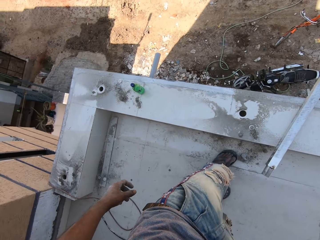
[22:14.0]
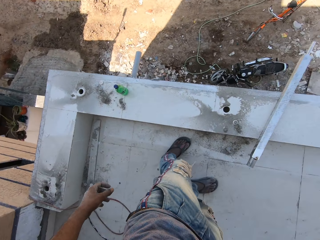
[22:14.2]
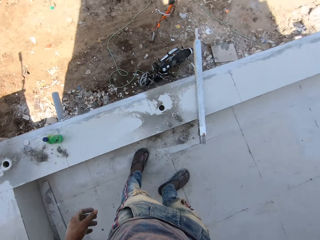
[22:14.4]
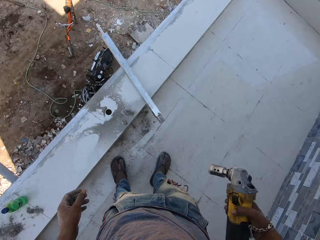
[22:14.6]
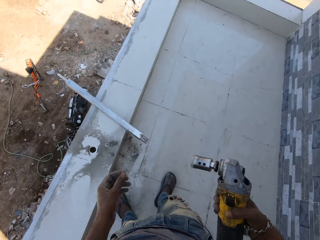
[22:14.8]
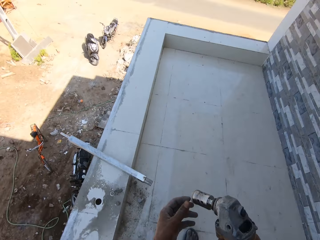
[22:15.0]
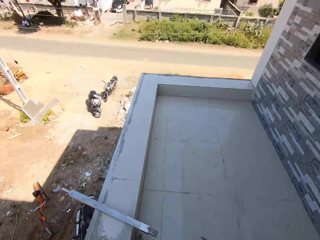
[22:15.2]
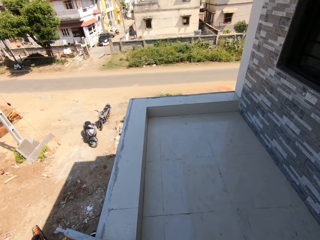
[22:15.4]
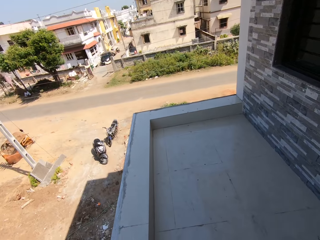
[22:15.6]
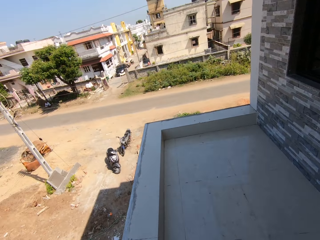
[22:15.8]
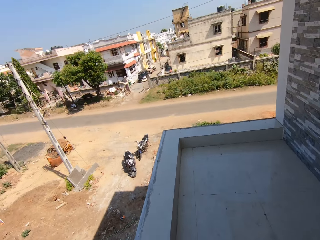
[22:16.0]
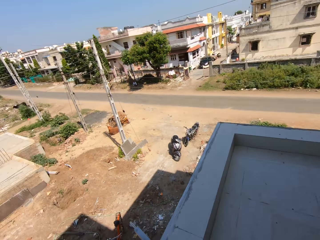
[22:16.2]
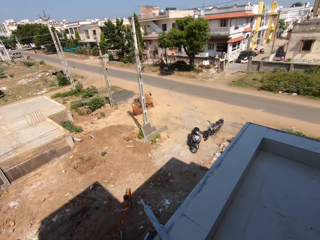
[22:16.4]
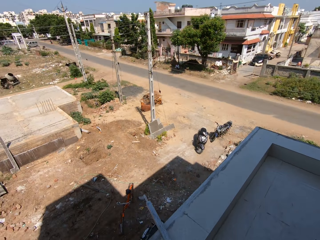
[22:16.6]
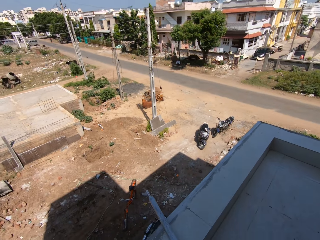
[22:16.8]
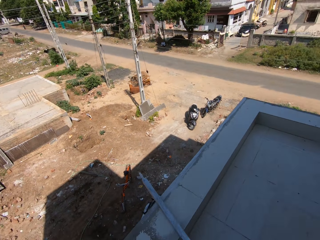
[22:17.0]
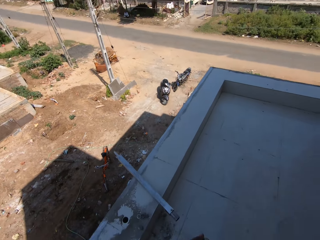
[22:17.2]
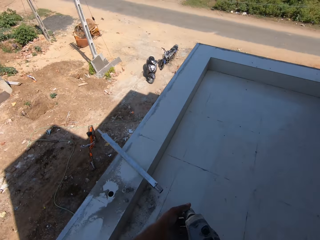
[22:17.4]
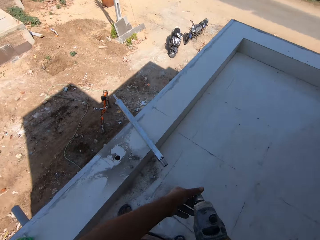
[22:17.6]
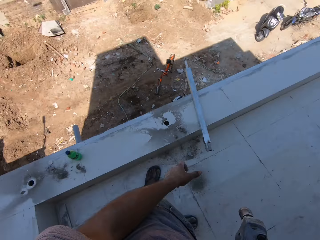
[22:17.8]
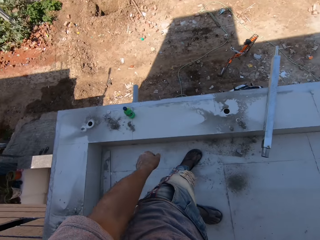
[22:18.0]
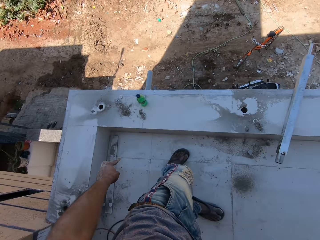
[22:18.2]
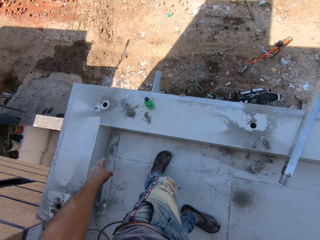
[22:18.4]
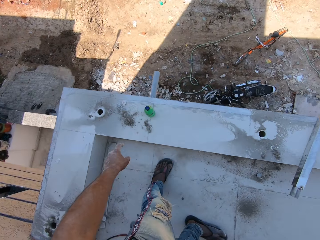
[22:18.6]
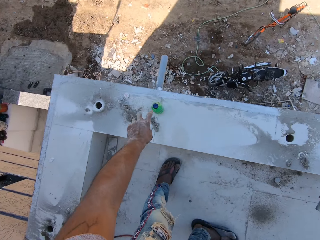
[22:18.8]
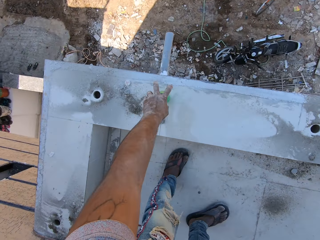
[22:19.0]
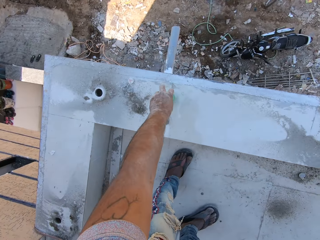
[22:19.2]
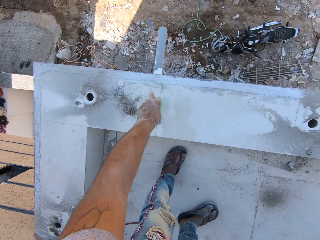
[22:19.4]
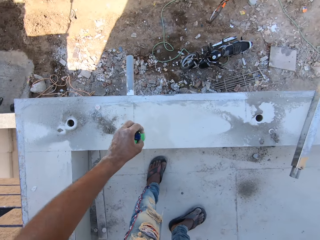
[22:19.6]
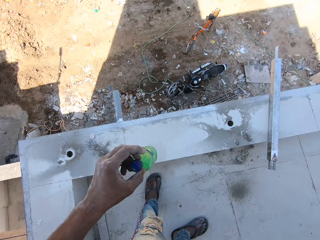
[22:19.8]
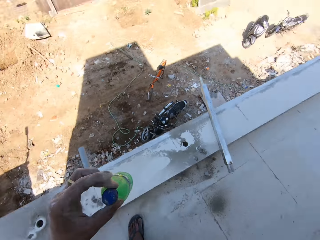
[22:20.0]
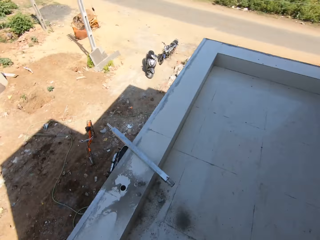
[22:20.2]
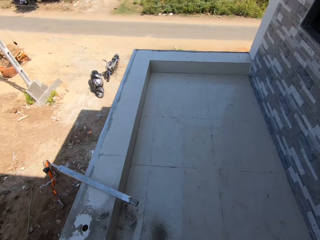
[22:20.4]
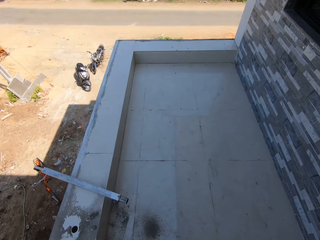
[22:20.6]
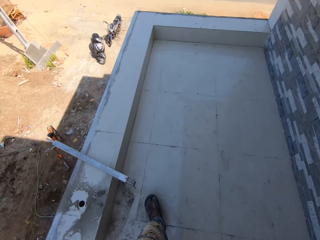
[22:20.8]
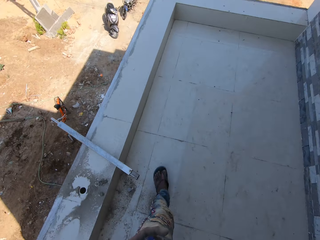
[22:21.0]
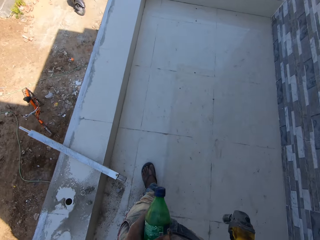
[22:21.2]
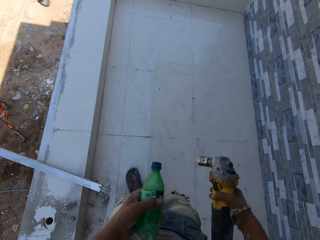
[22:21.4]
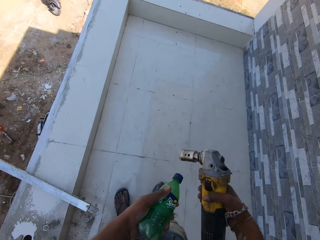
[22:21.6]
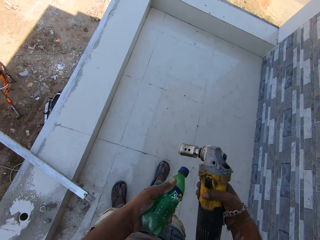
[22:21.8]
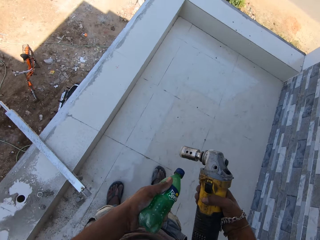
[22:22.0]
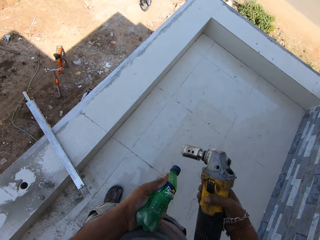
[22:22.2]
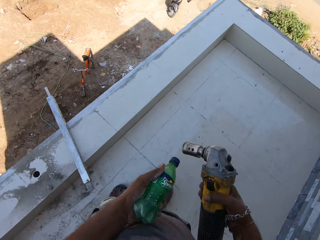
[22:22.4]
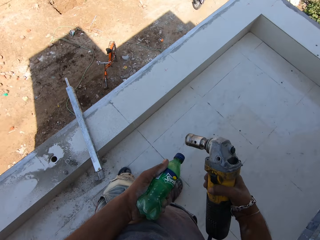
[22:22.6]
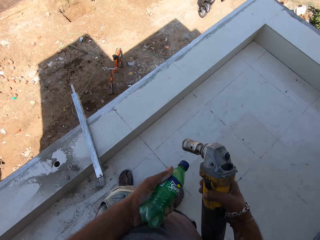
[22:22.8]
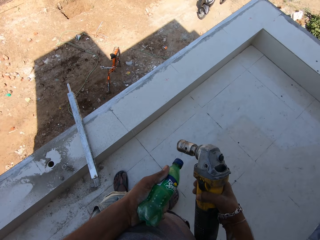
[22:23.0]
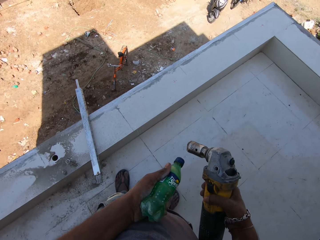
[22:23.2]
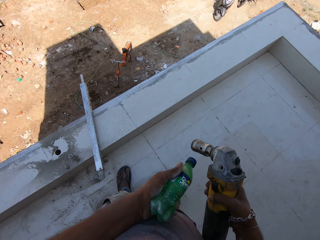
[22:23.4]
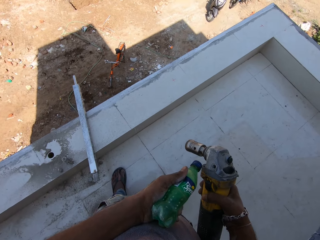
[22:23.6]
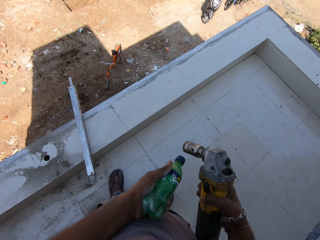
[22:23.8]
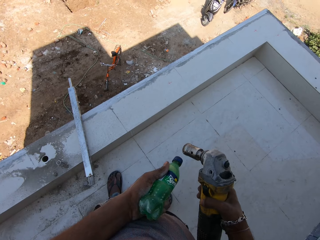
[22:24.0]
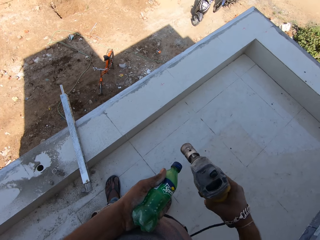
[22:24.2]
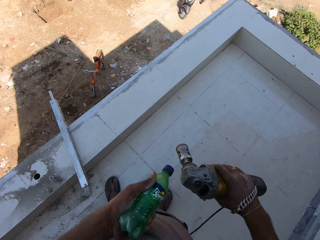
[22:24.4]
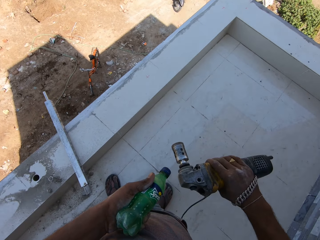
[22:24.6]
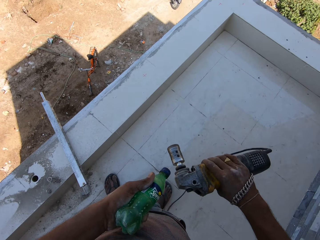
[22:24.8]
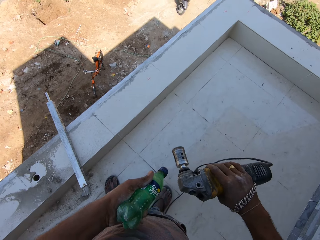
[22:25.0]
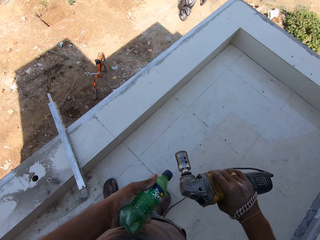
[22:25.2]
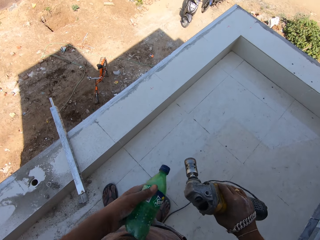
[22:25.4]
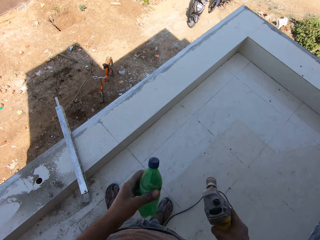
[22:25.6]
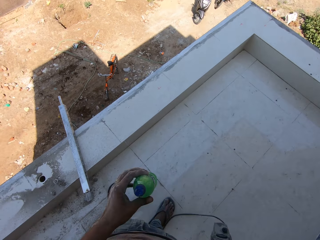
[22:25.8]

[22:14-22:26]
The camera wearer places his left hand in the hole saw of the electric drill in his right hand. He picks the bottle from the tile with his left hand. He walks. He sprays the electric drill in his right hand with oil from the bottle in his left hand.

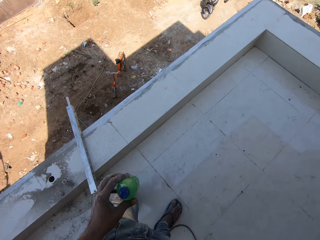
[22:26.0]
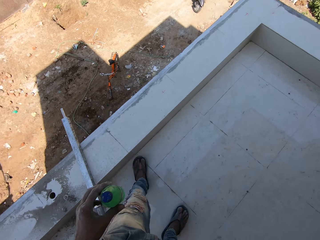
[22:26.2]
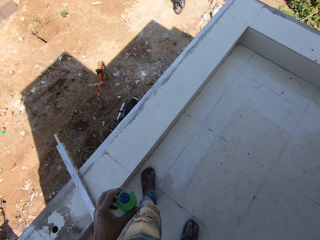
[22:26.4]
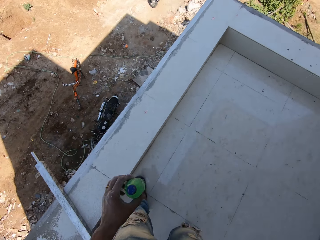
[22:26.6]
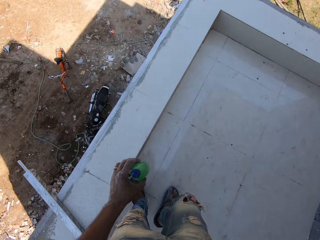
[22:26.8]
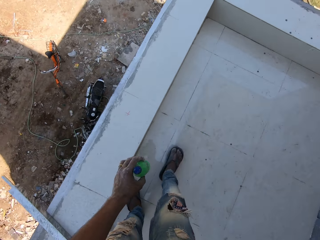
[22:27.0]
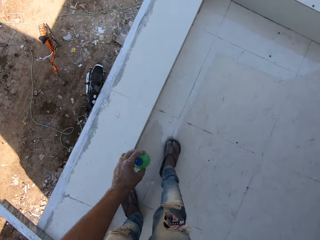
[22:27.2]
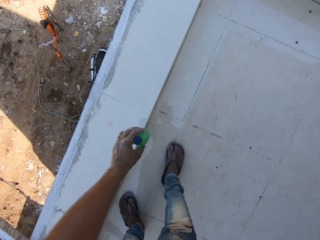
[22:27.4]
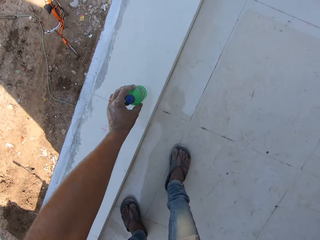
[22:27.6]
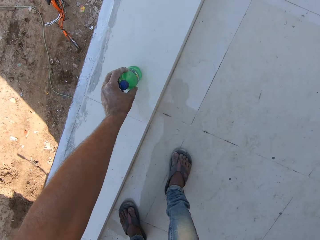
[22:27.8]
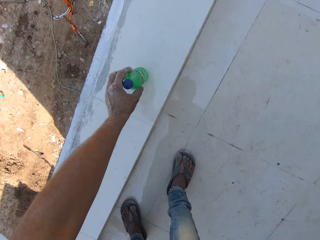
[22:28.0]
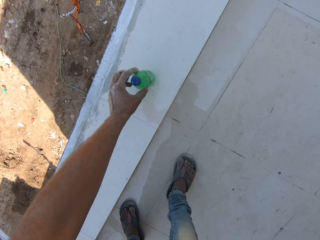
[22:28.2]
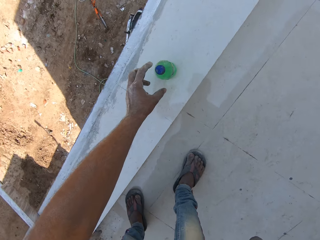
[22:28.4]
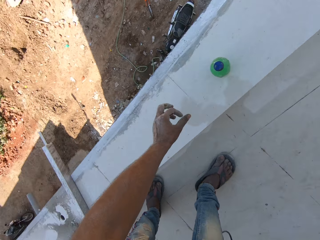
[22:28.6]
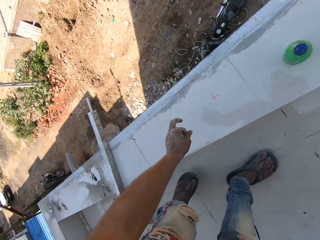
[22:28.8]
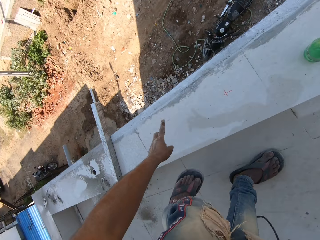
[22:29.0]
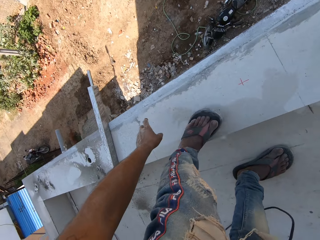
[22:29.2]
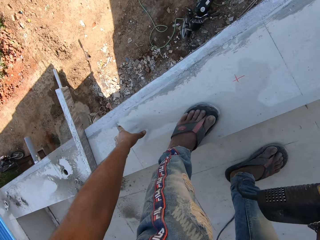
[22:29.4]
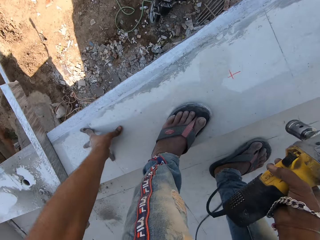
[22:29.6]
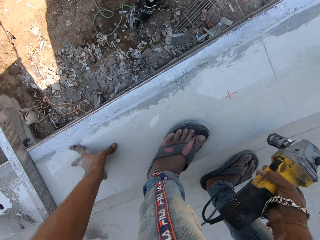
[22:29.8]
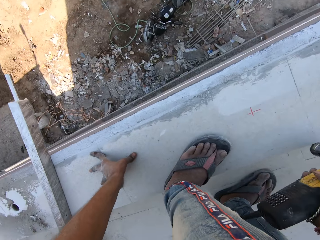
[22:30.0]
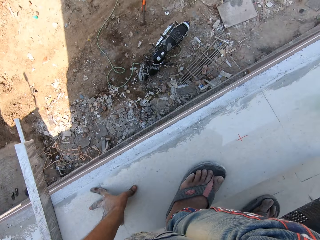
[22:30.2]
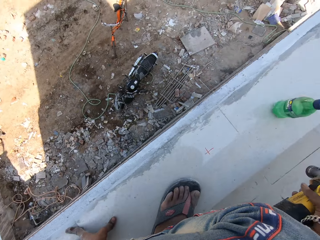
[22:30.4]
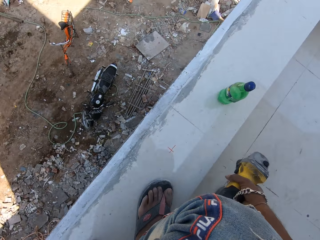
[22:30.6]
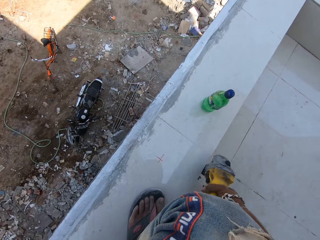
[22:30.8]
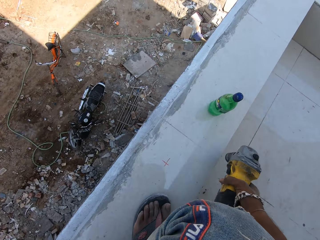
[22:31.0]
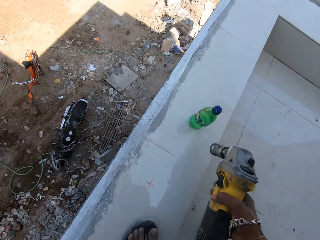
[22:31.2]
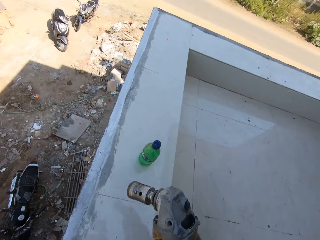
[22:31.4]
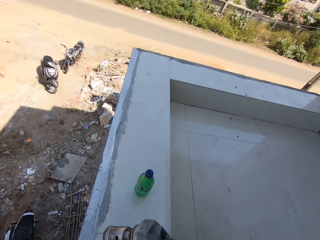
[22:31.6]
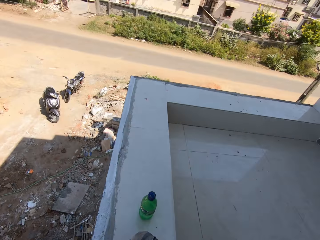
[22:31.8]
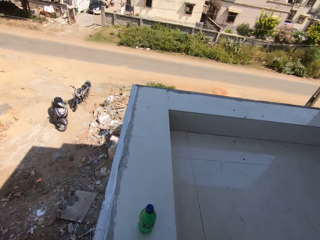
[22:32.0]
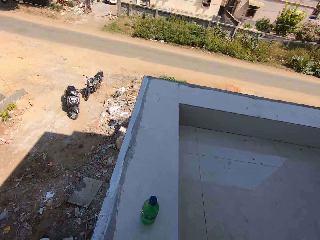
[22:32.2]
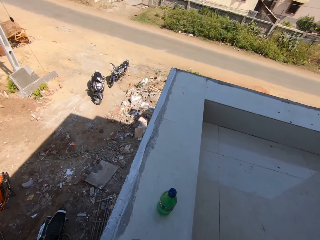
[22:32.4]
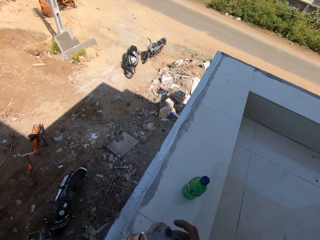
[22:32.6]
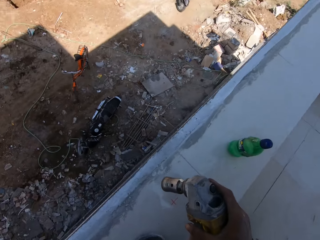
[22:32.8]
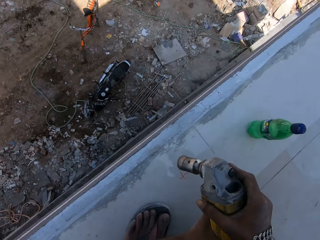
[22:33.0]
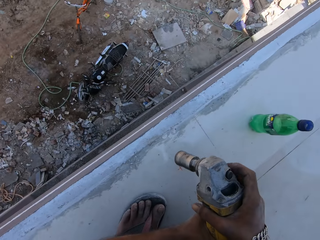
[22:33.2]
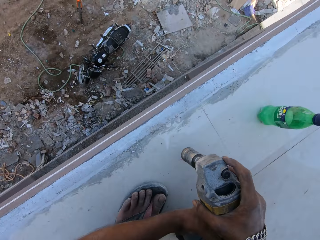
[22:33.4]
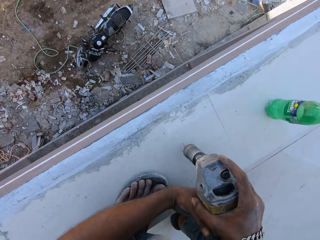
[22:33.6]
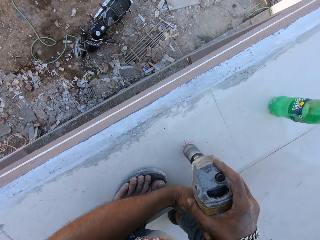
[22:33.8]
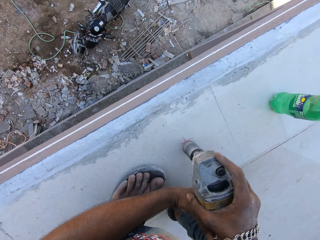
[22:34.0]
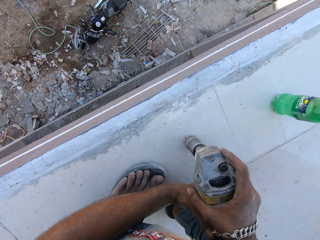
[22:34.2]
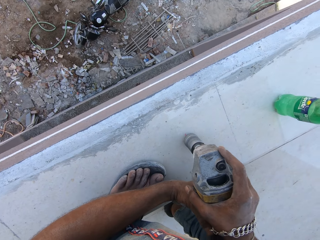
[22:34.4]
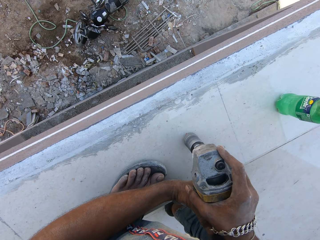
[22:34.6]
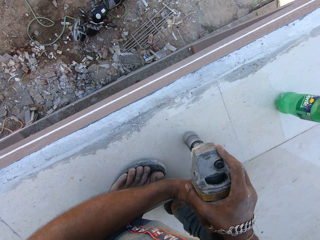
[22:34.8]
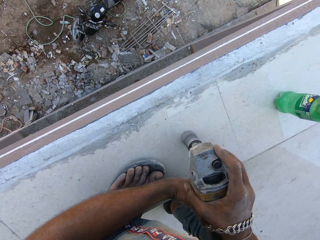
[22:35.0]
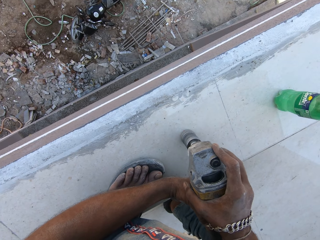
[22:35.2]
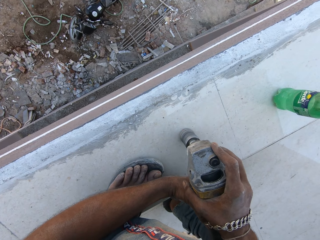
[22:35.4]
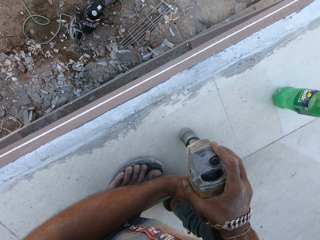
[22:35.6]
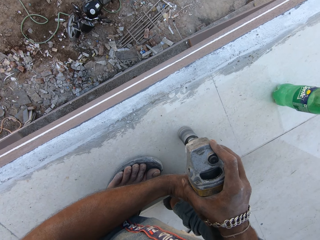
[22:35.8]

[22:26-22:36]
The camera wearer places the bottle in his left hand on a tile. He hits the electric drill in his right hand on the tile. He holds the electric drill with both hands. He drills a hole into the tile with the electric drill in both hands.
